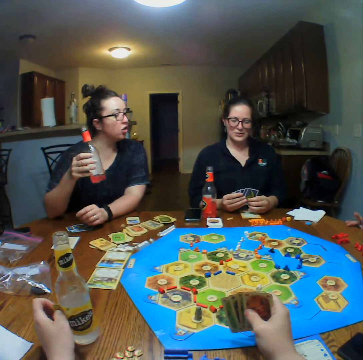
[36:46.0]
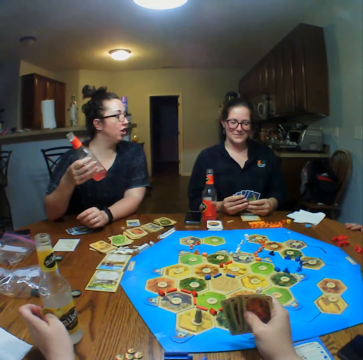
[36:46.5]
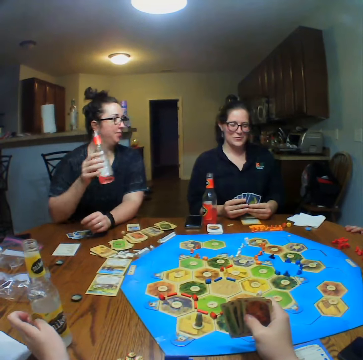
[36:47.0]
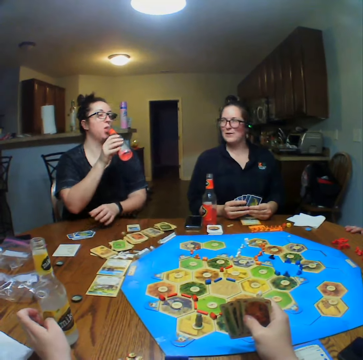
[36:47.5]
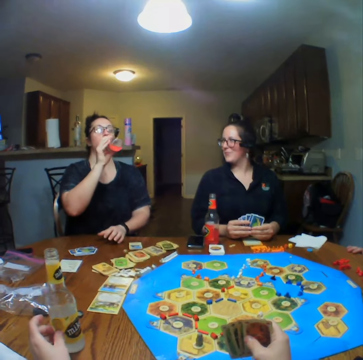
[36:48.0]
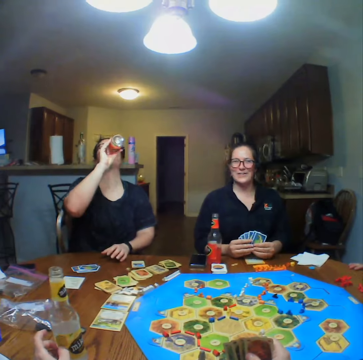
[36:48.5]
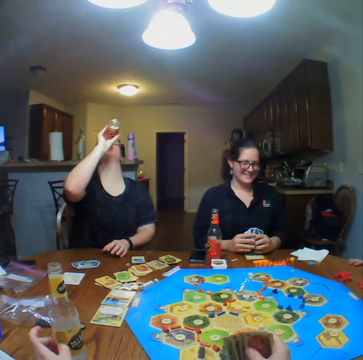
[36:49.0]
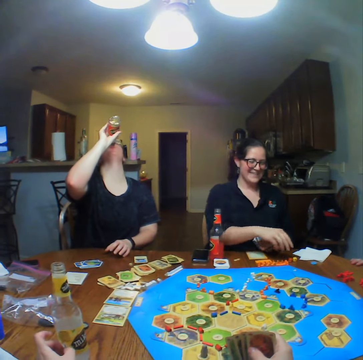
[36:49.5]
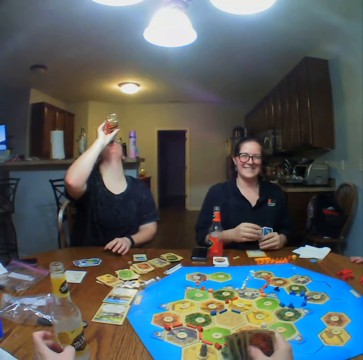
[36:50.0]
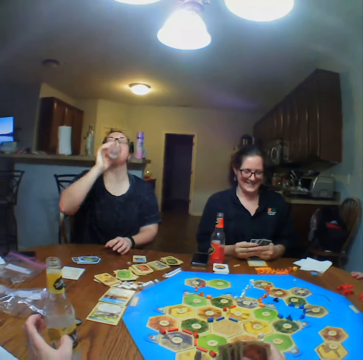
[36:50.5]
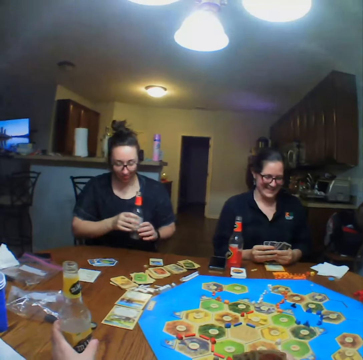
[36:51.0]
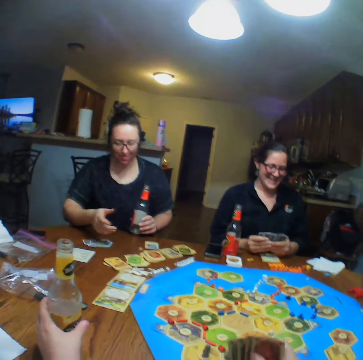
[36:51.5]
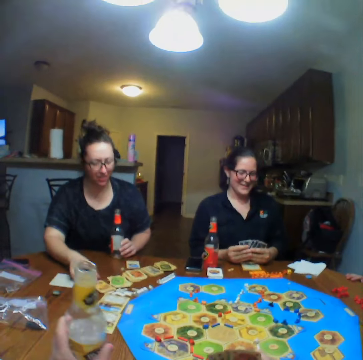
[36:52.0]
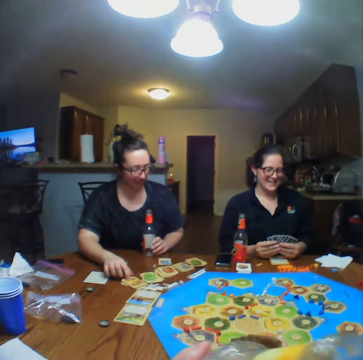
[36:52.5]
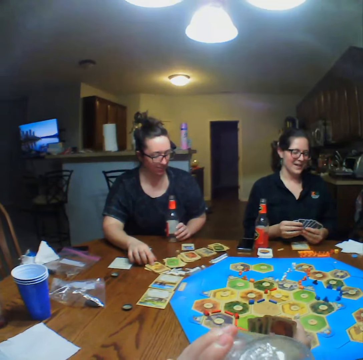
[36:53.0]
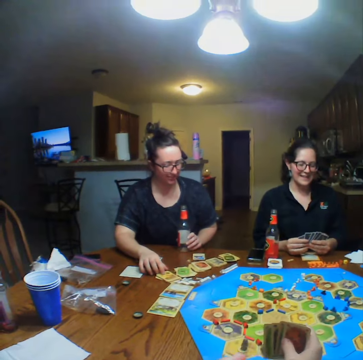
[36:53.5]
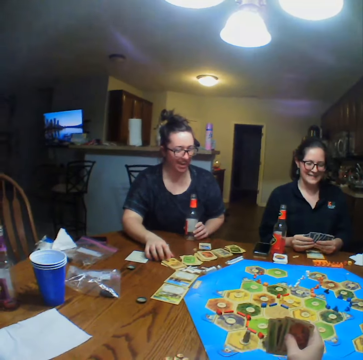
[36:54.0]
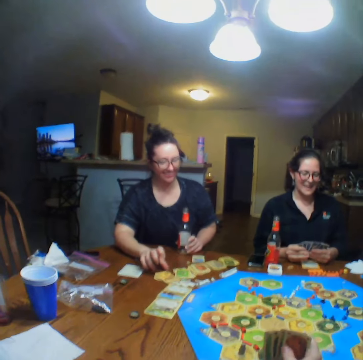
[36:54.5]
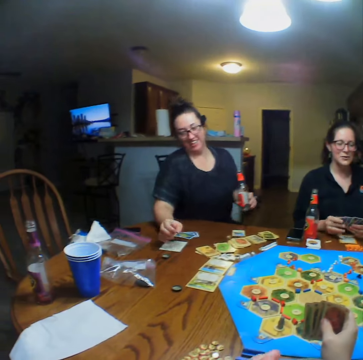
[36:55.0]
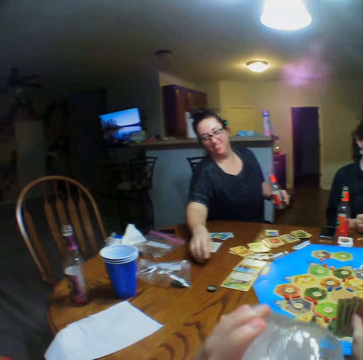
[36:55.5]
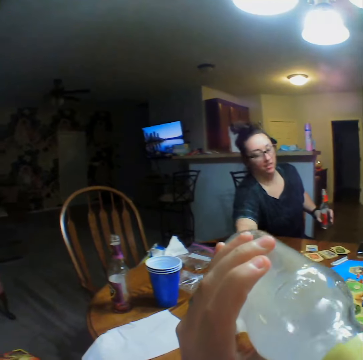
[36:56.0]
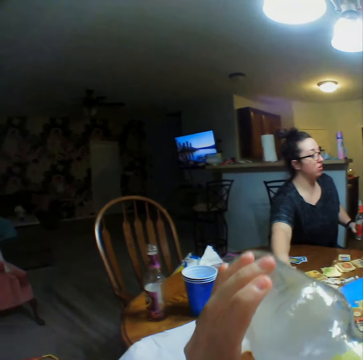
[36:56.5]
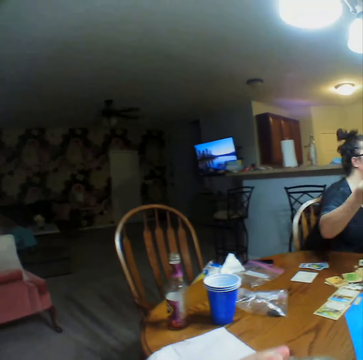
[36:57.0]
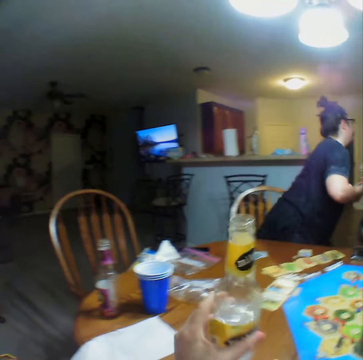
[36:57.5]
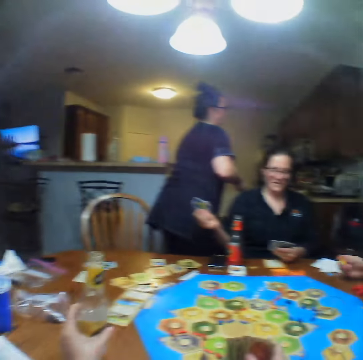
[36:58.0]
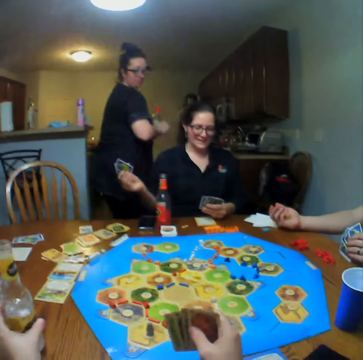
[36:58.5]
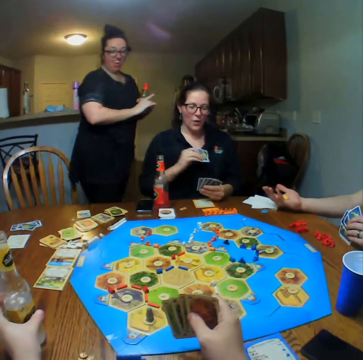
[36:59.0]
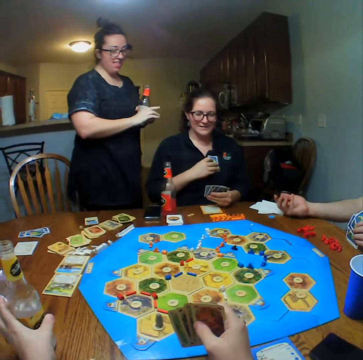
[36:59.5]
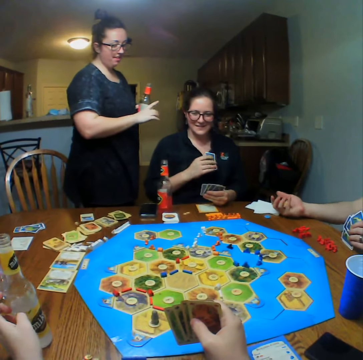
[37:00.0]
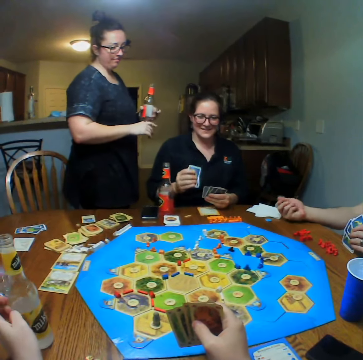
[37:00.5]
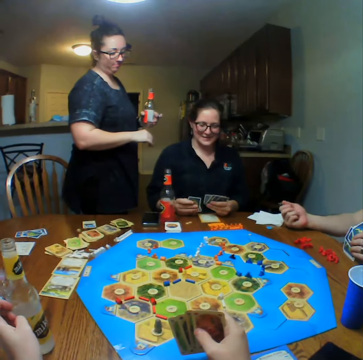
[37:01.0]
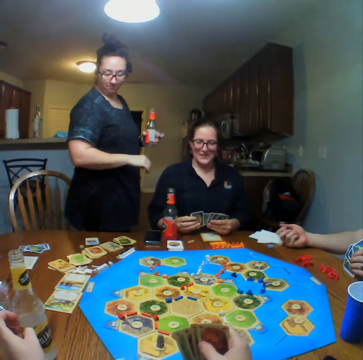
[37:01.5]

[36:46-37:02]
A lady talks with another lady. The other lady drinks. The camera wearer drinks. The first lady walks. The camera wearer places the bottle on the table. The other lady holds the cards.

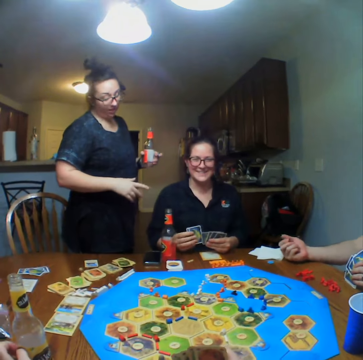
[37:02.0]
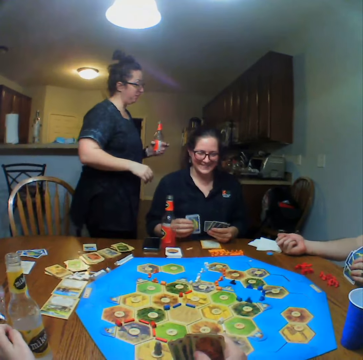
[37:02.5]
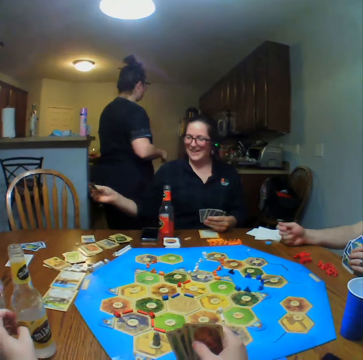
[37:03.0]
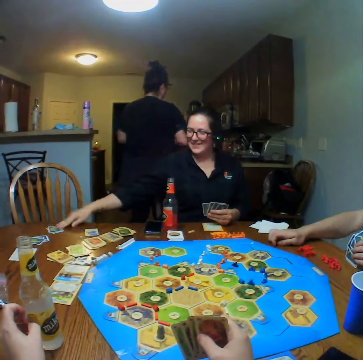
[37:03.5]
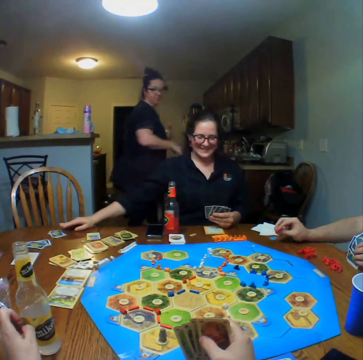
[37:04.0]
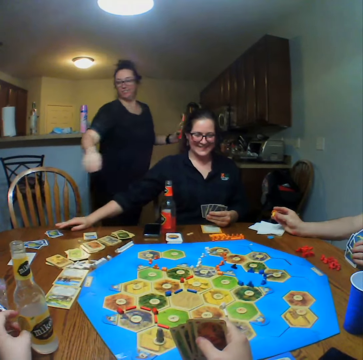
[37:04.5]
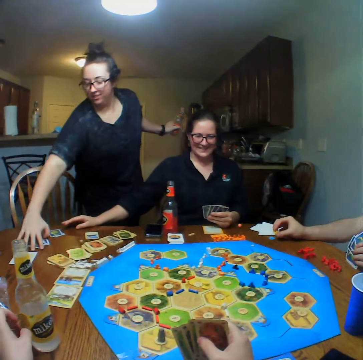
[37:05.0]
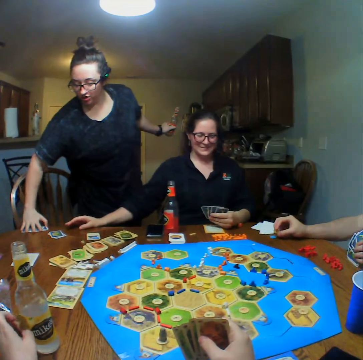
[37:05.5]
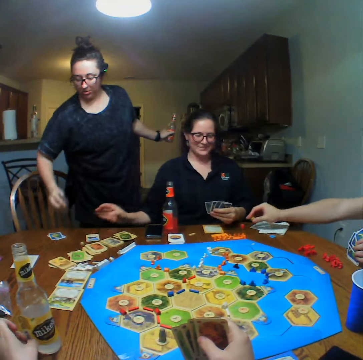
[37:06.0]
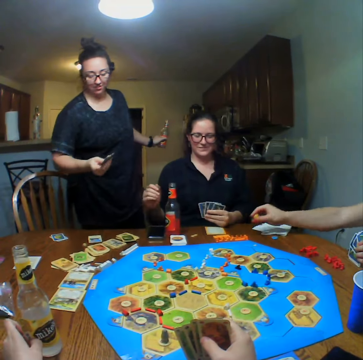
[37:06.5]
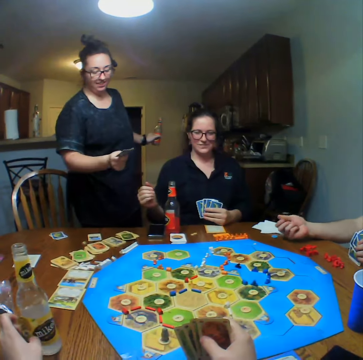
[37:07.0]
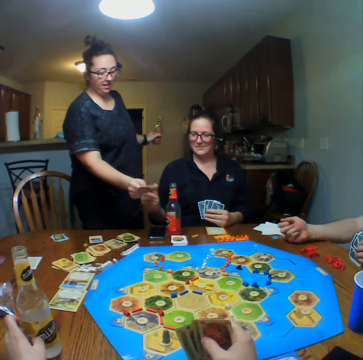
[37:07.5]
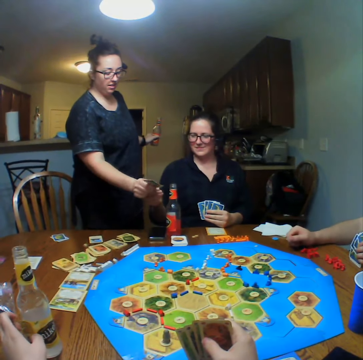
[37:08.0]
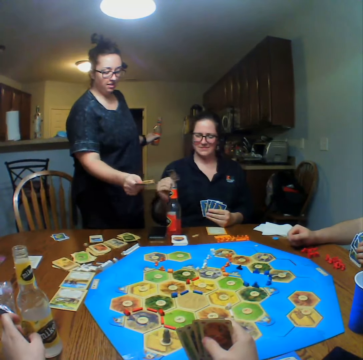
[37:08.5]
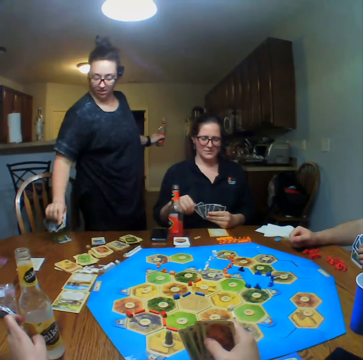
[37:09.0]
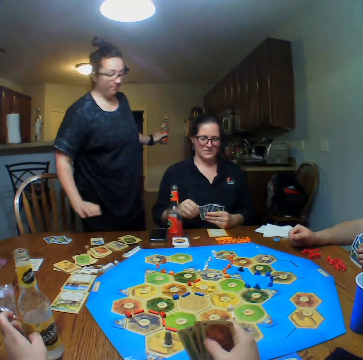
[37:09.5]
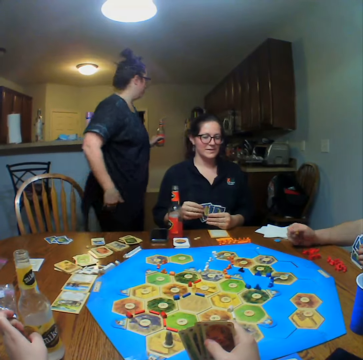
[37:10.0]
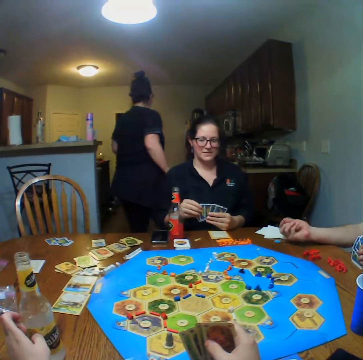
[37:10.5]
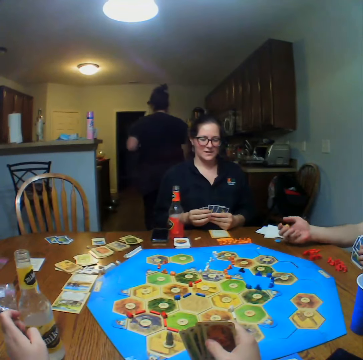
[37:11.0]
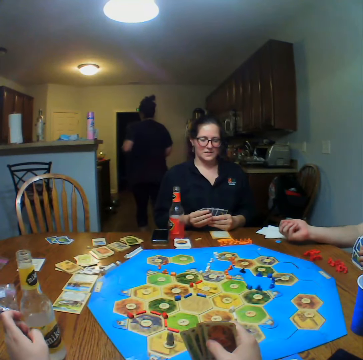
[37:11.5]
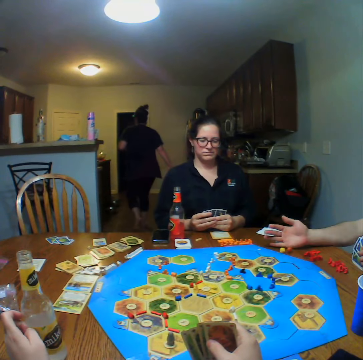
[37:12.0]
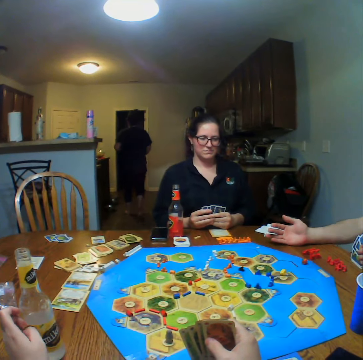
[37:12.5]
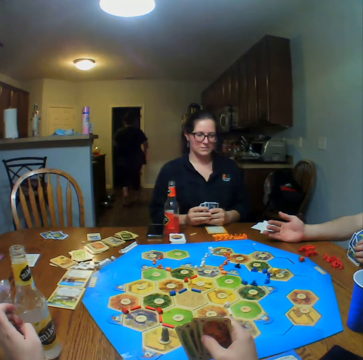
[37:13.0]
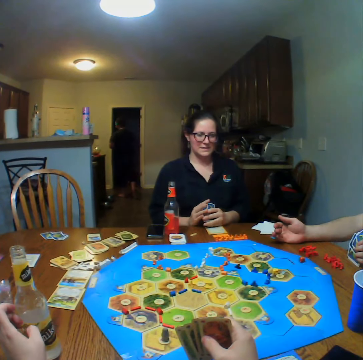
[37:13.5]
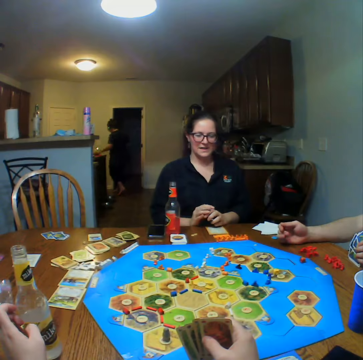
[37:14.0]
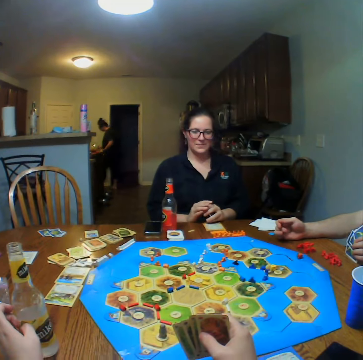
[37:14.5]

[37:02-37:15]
A lady talks with another lady. The first lady places the card on the table. The other lady picks up the cards. The first lady picks up the cards and places the cards on the table. The other lady walks. The first lady reshuffles the cards.

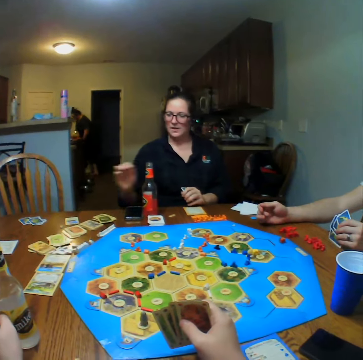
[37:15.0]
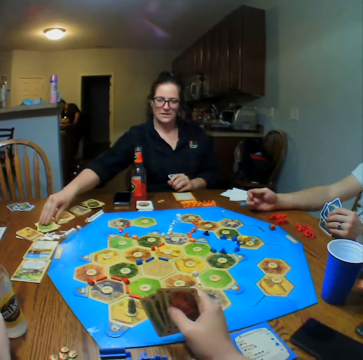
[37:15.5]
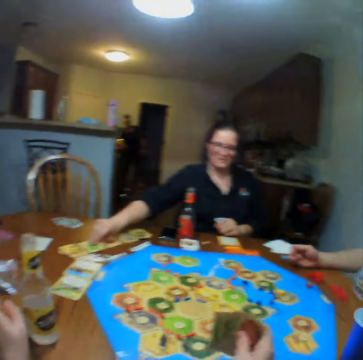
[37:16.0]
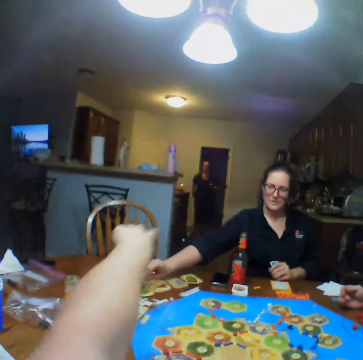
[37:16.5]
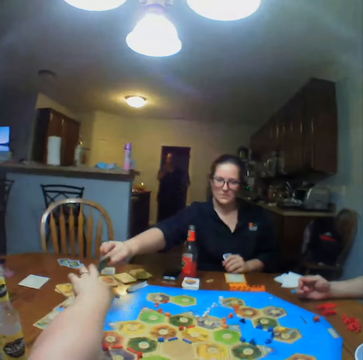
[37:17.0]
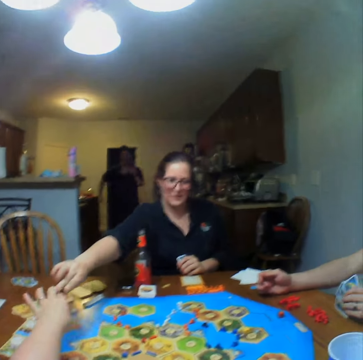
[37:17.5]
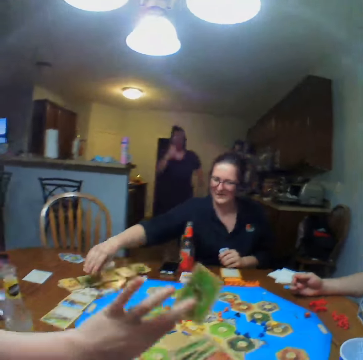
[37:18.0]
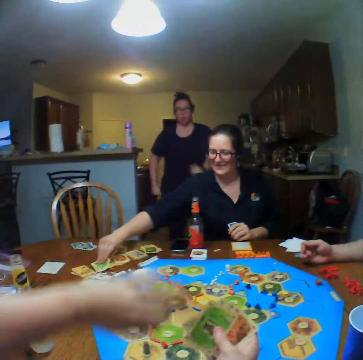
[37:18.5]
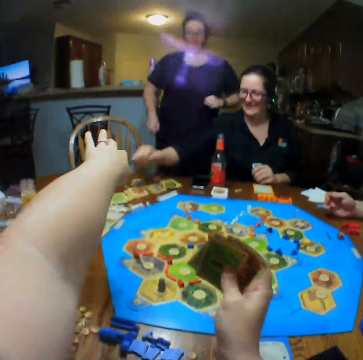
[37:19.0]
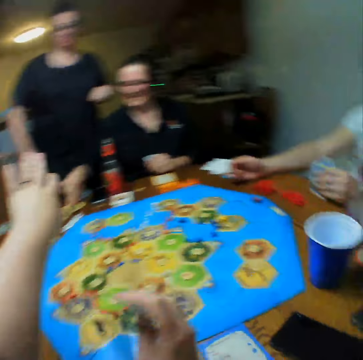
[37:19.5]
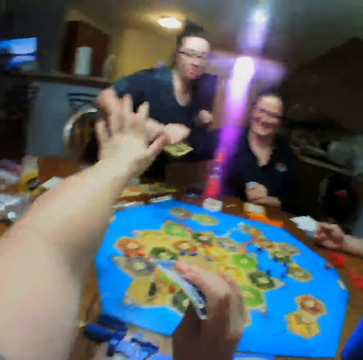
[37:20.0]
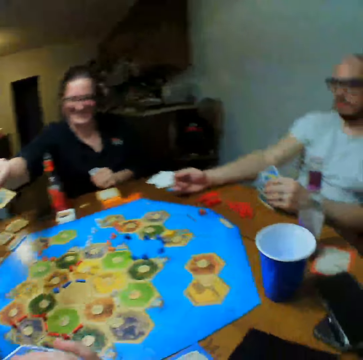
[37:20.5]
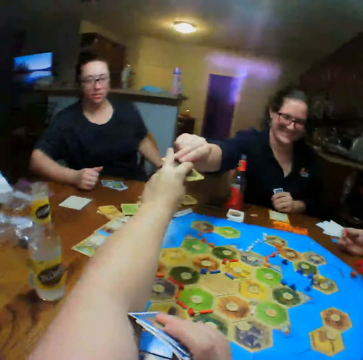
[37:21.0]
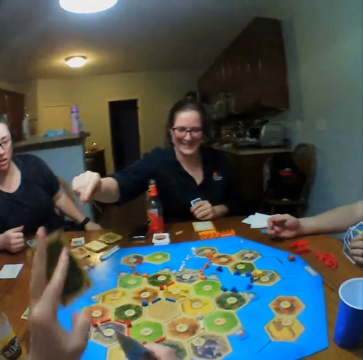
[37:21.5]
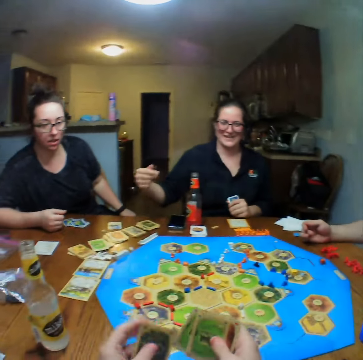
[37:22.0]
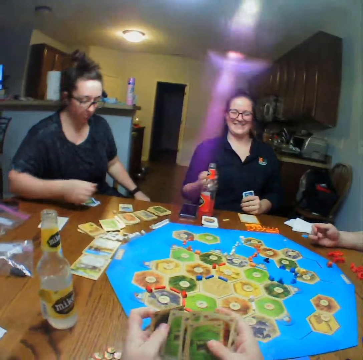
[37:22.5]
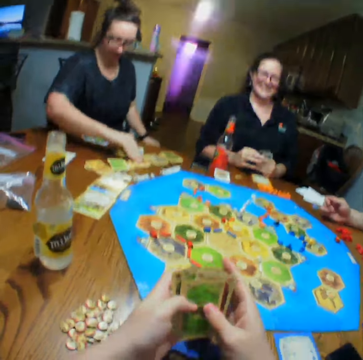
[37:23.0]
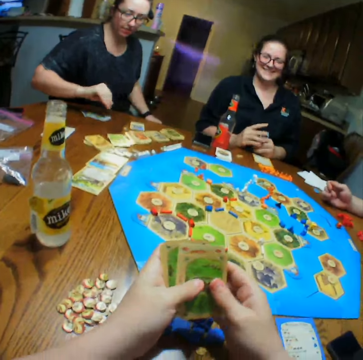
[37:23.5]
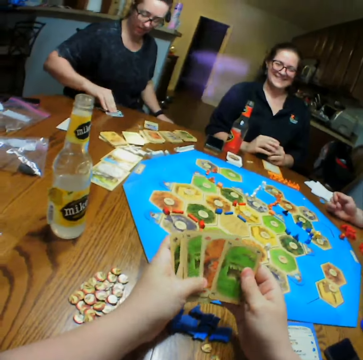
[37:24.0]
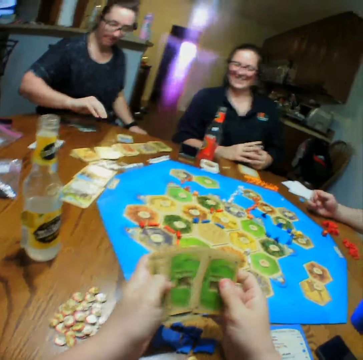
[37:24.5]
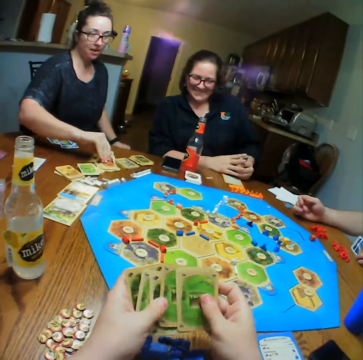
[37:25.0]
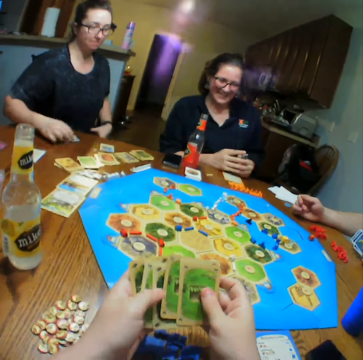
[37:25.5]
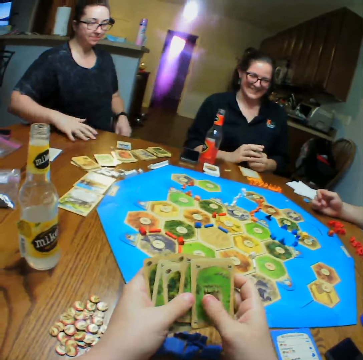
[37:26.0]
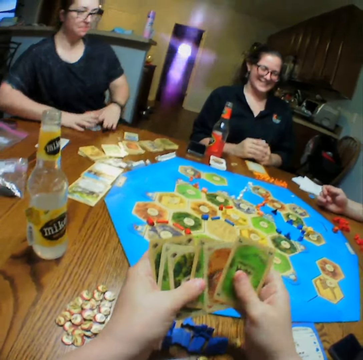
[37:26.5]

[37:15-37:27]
The camera wearer talks. A lady picks up the cards from the table. The lady runs. The camera wearer stretches his hand. Another lady gives the camera wearer the card. The camera wearer picks up the cards from the other lady. He shuffles the cards. He holds the cards.
